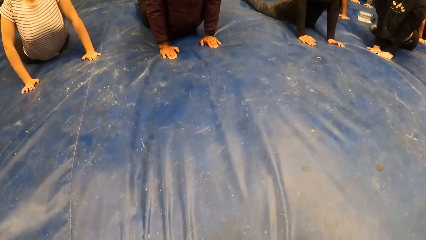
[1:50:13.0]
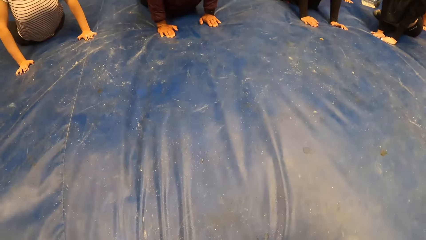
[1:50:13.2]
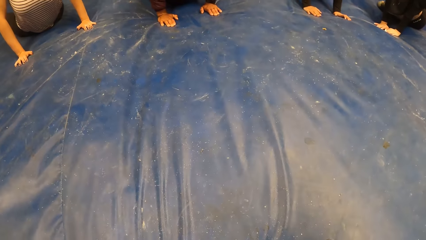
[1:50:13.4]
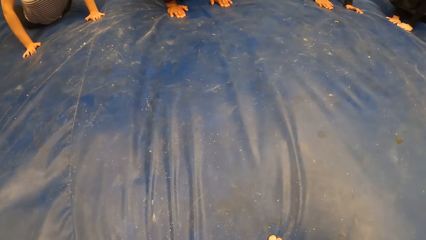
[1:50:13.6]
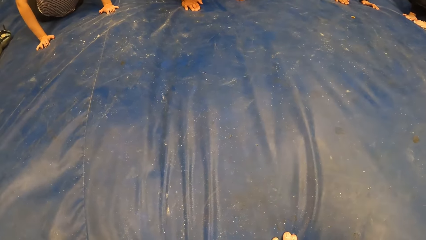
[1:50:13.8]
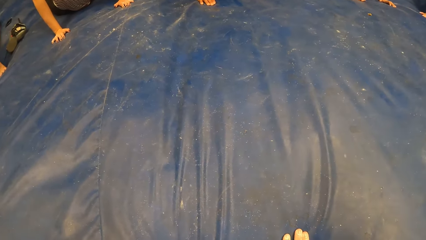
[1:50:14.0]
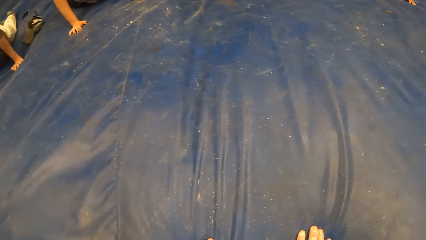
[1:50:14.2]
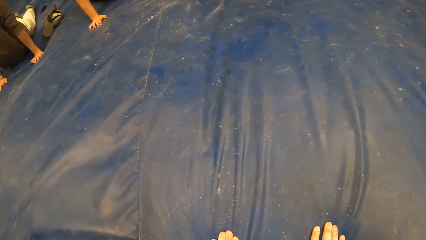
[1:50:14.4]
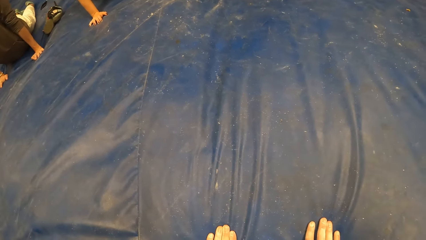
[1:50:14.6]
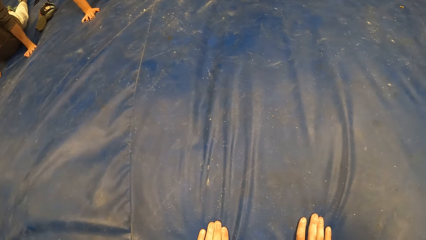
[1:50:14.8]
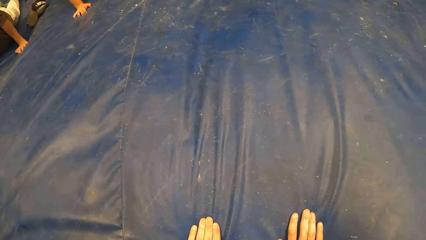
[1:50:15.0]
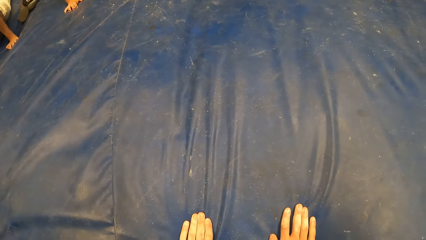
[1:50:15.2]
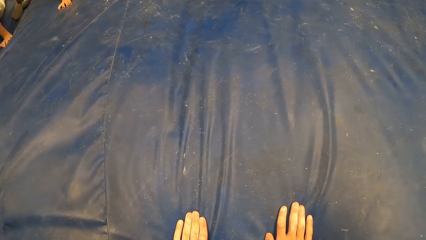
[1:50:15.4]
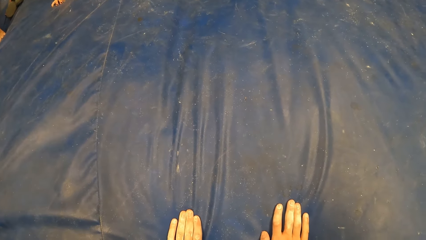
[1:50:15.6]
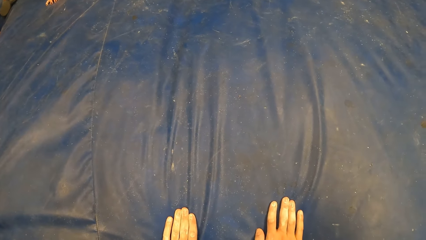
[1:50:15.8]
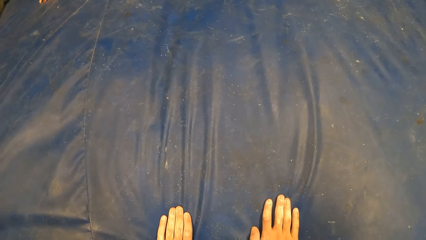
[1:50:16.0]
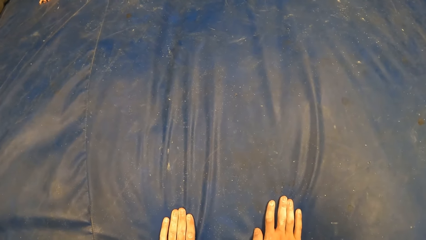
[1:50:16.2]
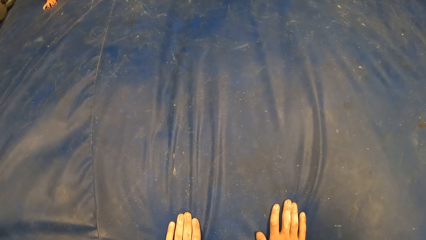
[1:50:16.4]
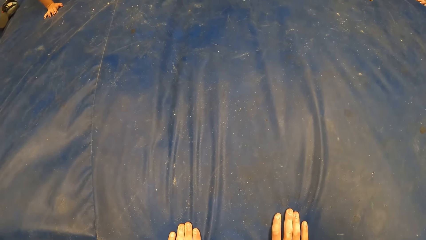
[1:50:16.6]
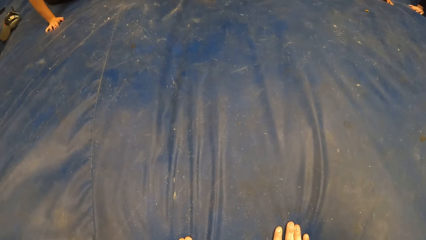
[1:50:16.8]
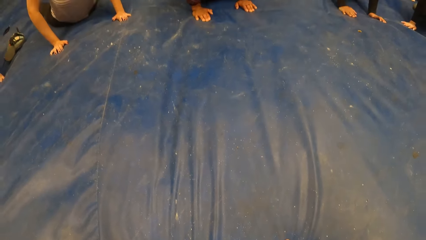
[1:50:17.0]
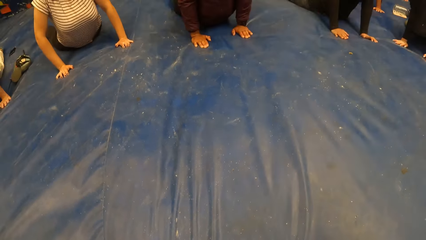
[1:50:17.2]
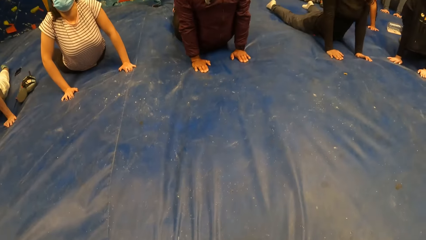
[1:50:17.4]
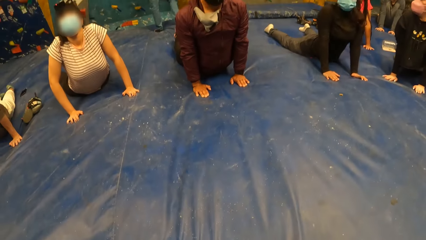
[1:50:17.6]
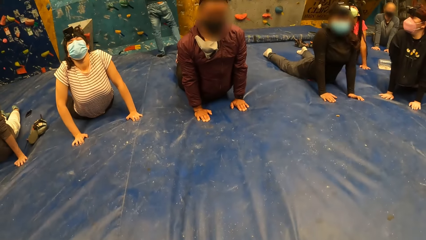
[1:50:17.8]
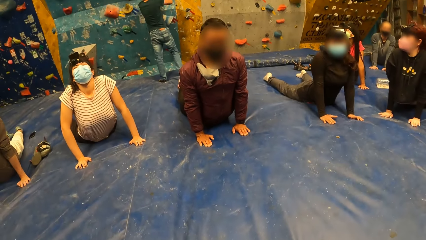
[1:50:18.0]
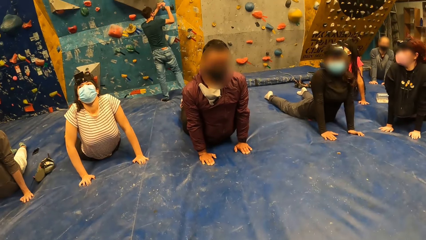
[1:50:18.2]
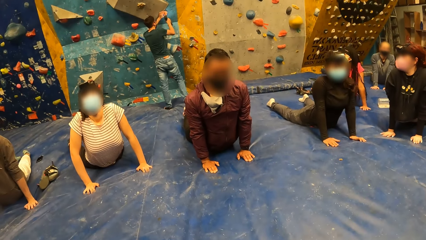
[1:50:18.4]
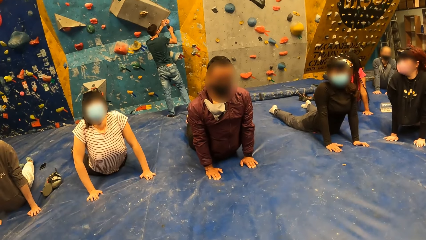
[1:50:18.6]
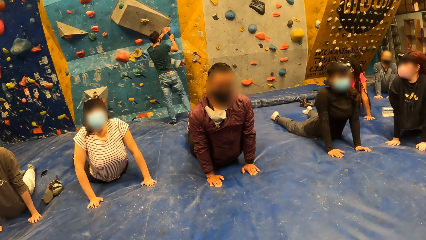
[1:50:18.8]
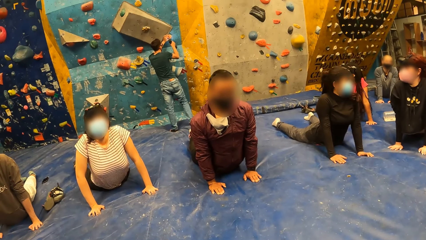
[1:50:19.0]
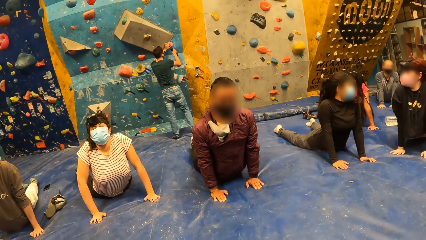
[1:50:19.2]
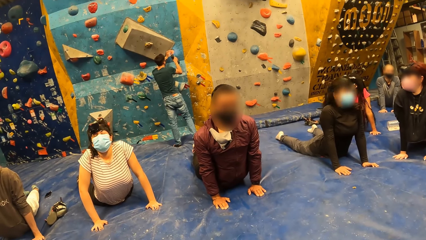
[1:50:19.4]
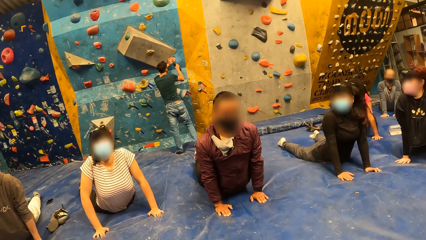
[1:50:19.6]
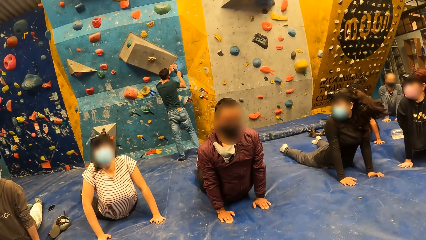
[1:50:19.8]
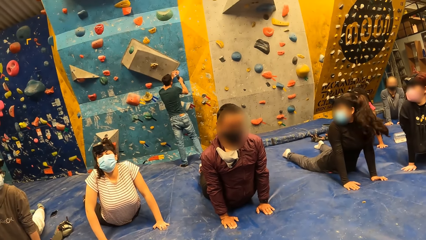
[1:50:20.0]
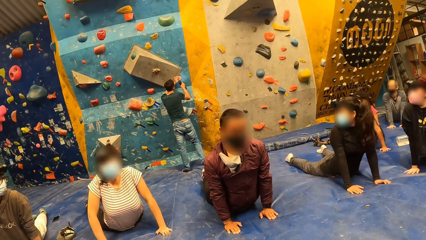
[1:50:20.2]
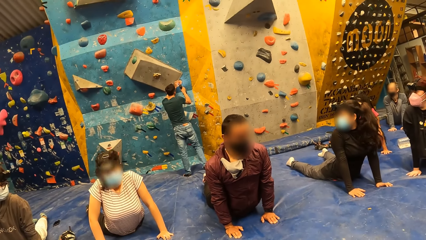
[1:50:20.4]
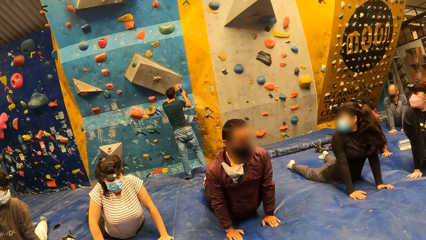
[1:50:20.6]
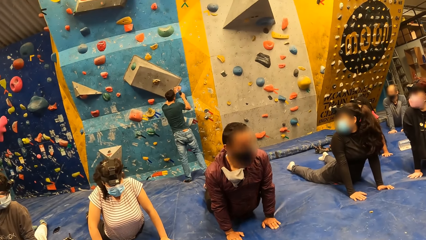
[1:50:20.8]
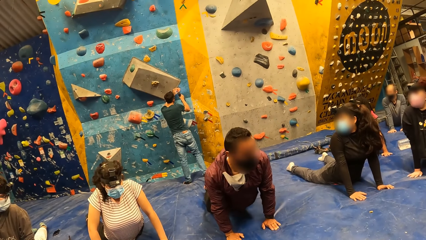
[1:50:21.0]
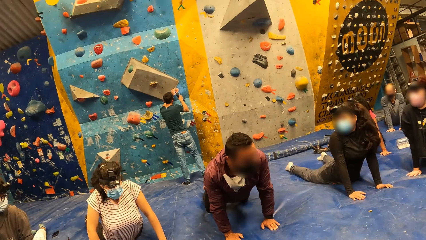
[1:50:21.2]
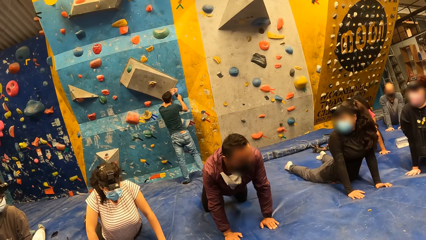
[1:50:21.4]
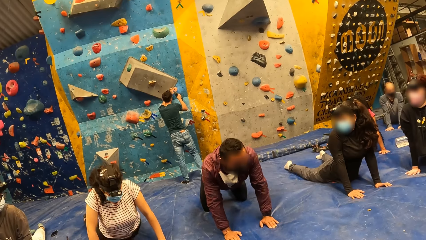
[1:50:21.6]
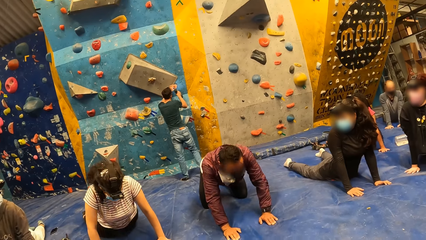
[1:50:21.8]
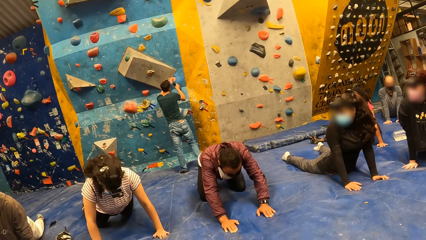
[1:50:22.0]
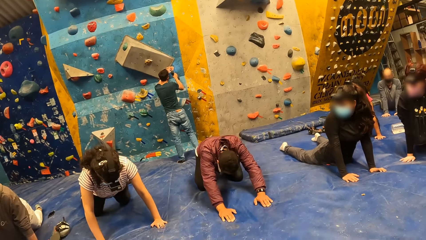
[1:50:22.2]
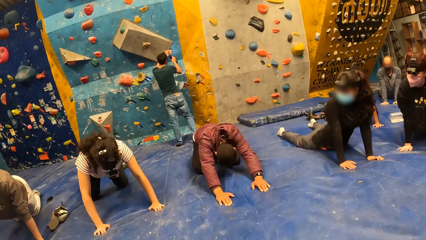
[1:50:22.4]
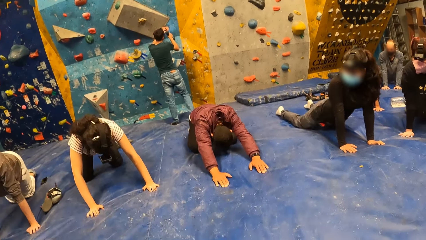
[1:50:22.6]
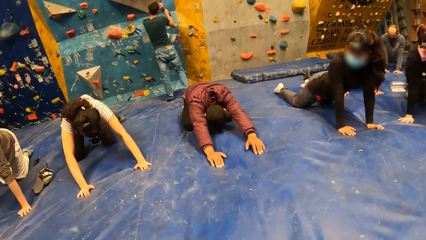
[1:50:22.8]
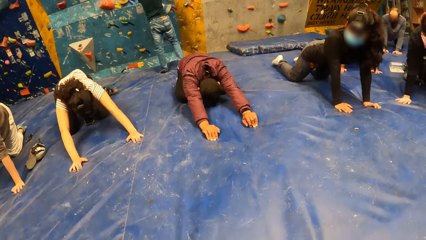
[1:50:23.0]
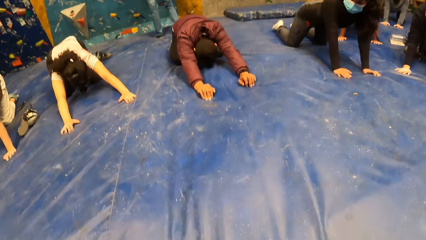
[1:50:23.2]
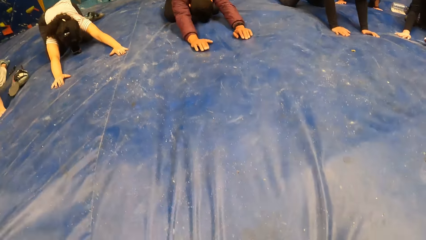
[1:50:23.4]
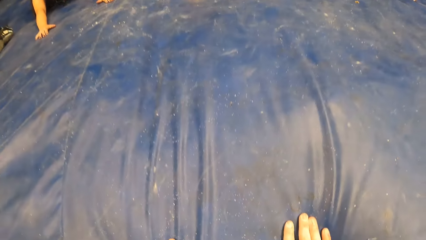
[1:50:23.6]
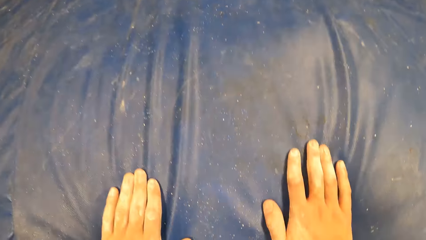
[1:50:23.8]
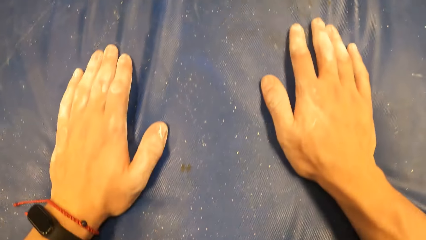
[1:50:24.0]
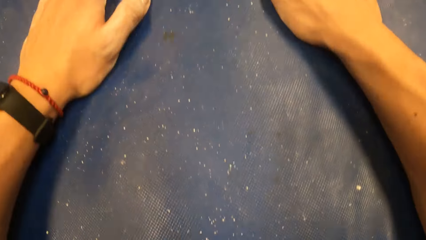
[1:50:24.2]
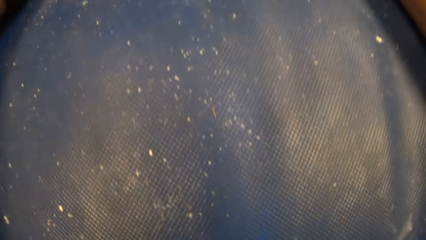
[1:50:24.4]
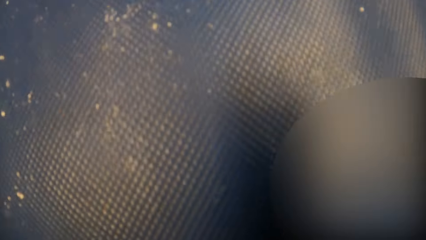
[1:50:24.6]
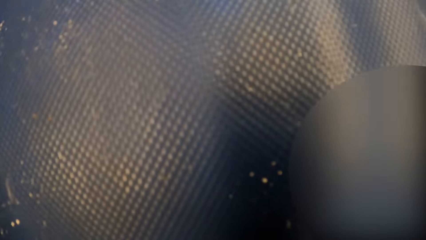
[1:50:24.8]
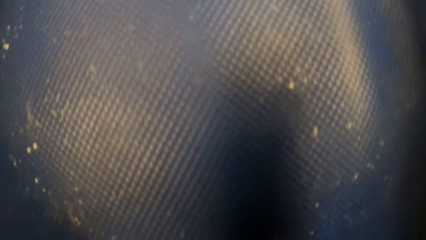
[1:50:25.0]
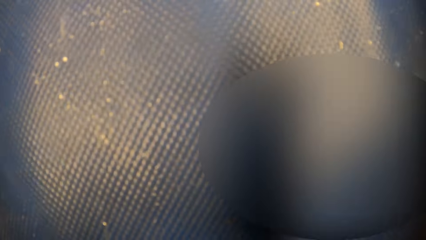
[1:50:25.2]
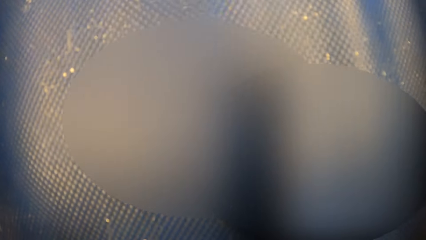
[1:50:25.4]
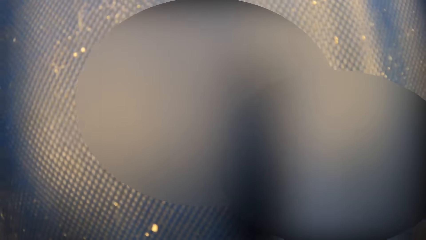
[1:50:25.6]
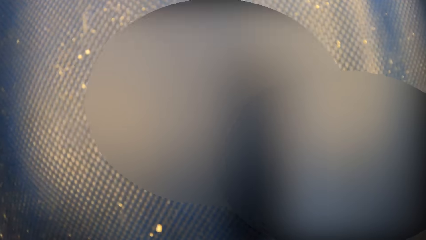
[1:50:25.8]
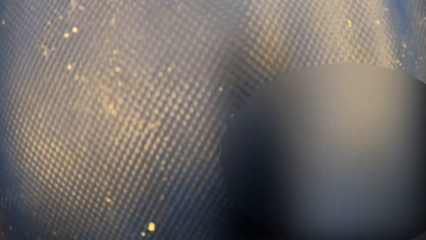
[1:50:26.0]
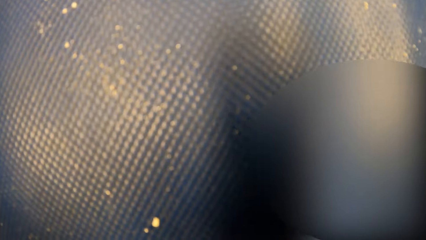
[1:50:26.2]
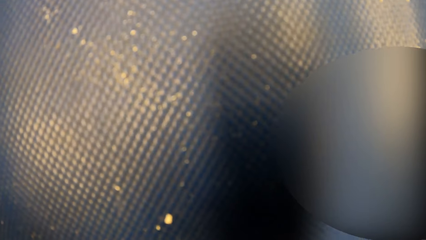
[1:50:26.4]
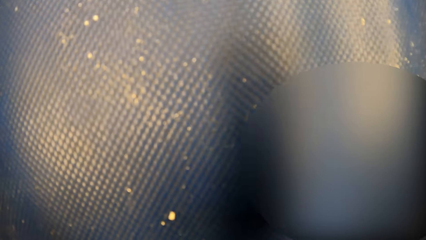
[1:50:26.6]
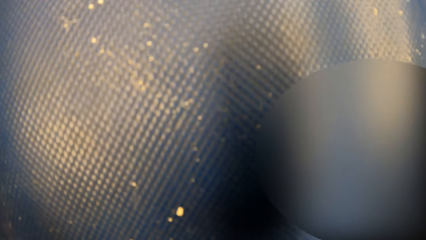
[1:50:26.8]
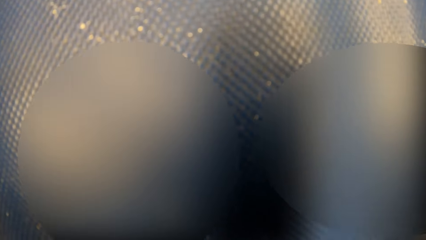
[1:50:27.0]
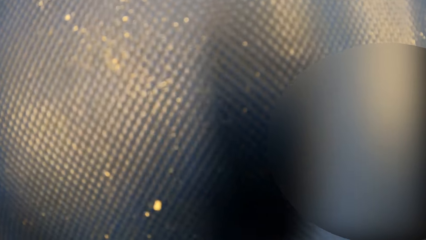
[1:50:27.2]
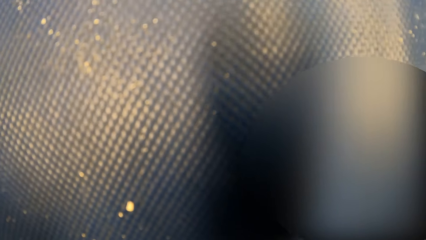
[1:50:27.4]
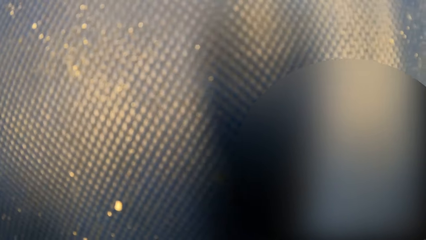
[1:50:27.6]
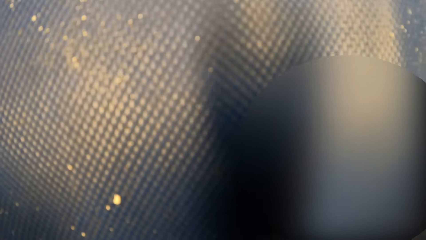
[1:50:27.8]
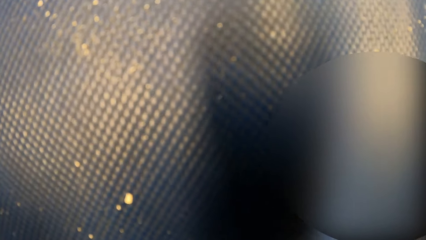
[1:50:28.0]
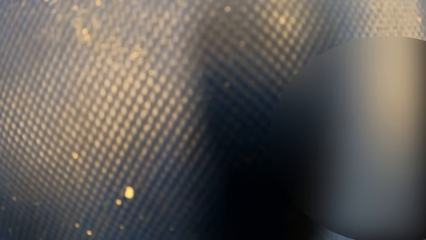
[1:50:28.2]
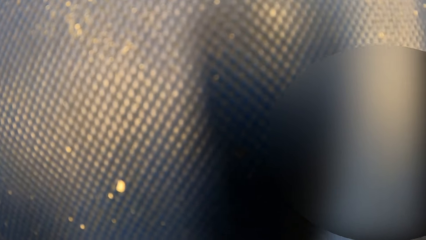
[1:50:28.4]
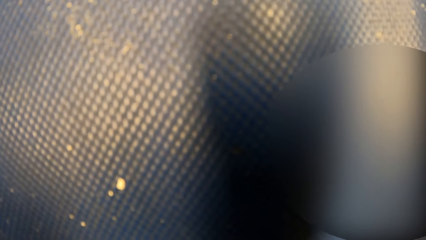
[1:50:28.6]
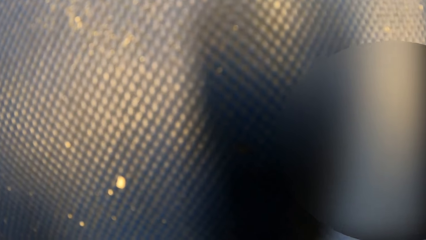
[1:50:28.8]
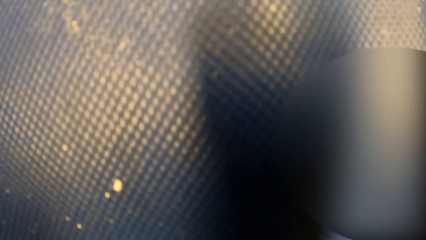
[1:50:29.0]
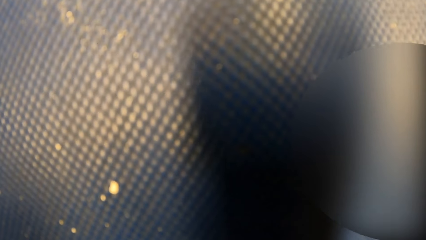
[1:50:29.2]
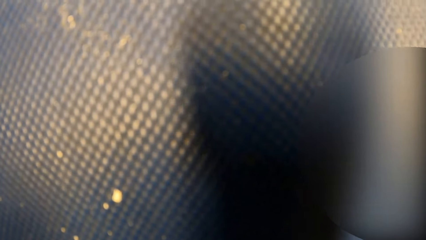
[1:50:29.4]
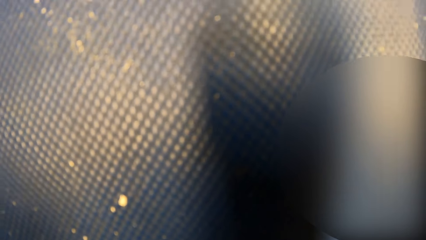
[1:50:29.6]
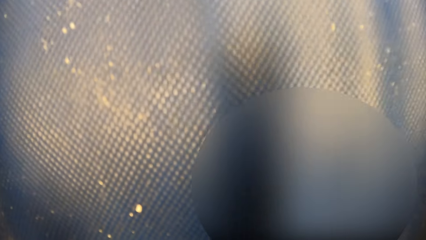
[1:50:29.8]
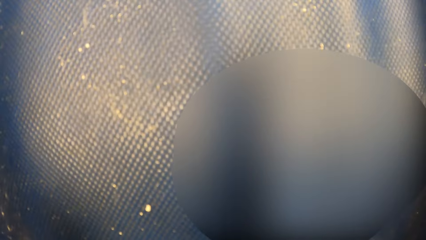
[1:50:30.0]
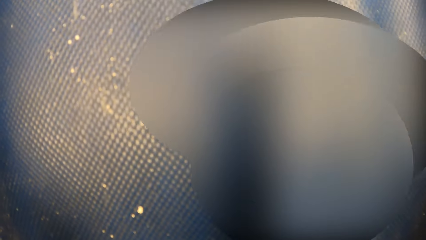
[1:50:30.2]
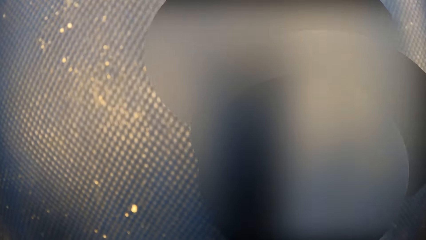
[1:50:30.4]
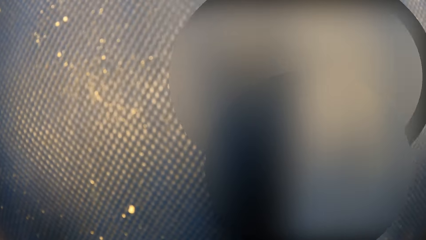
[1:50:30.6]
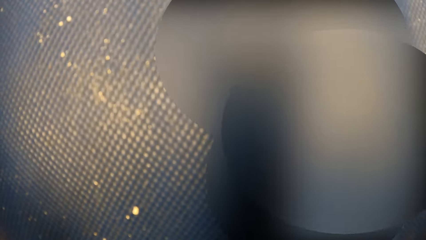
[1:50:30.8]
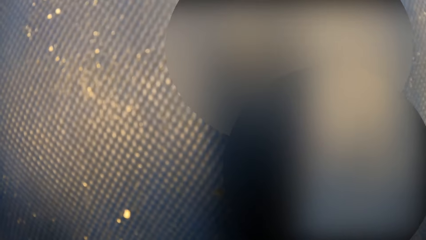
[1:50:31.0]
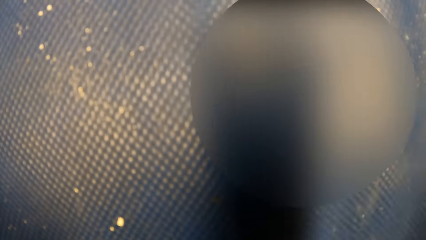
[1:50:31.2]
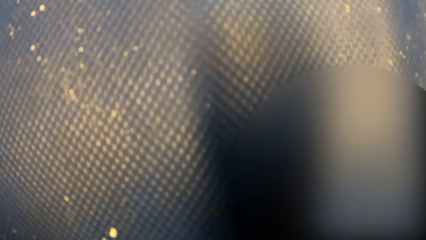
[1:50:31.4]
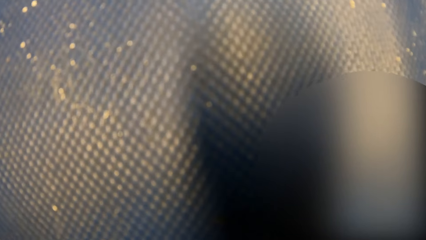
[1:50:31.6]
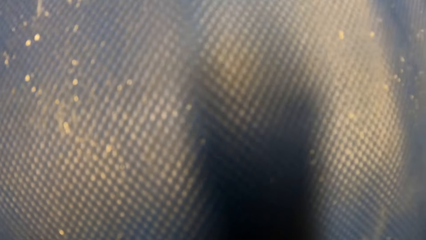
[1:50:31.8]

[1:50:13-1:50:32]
A man unscrews a crimp on the bouldering wall with a spanner in his right hand. Another man stretches his back.
